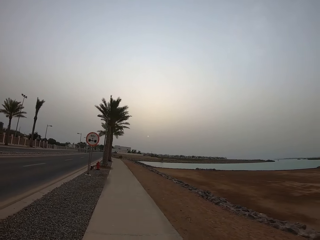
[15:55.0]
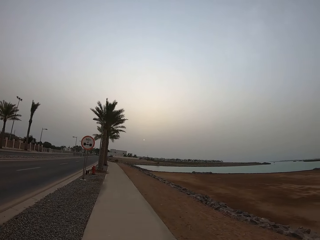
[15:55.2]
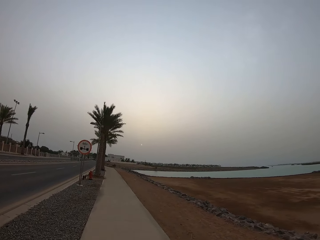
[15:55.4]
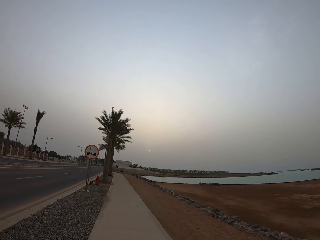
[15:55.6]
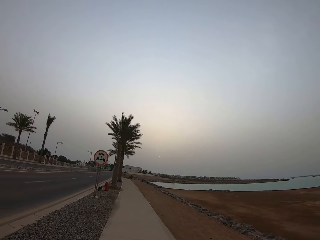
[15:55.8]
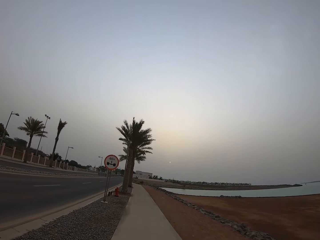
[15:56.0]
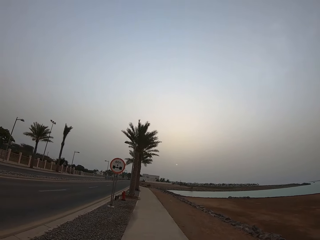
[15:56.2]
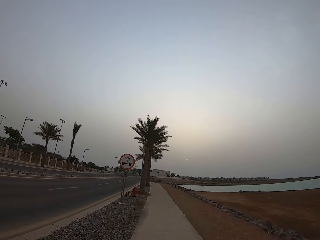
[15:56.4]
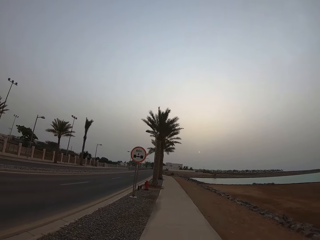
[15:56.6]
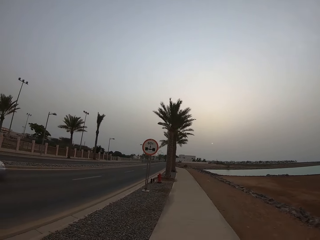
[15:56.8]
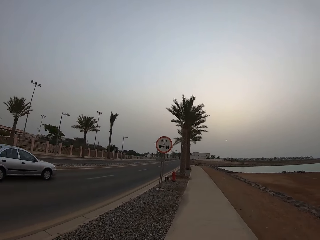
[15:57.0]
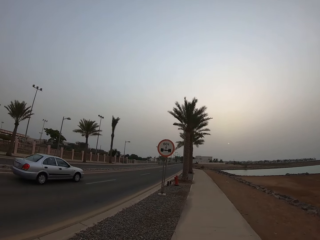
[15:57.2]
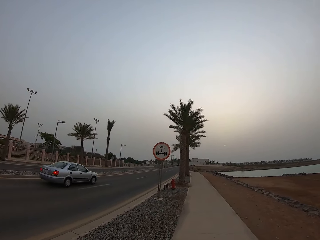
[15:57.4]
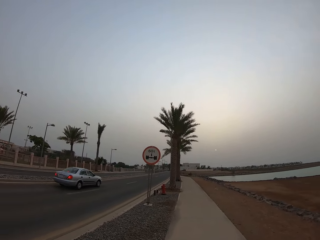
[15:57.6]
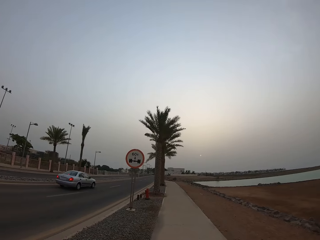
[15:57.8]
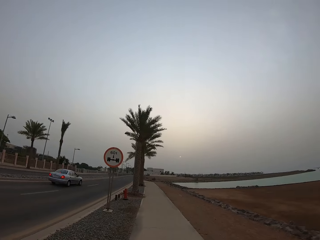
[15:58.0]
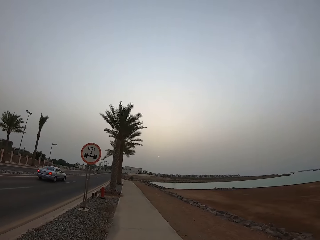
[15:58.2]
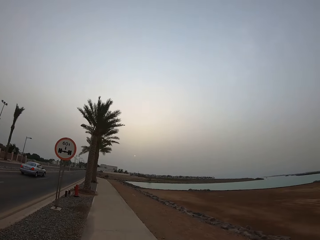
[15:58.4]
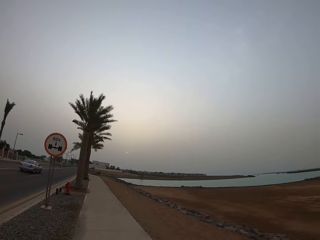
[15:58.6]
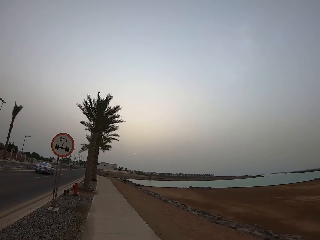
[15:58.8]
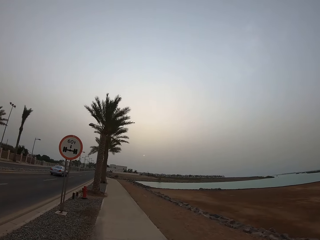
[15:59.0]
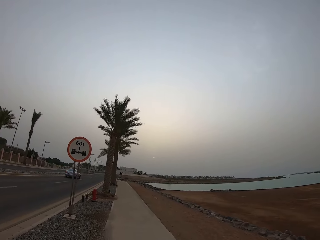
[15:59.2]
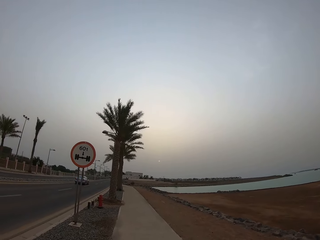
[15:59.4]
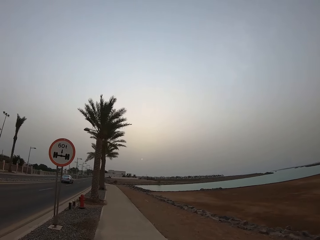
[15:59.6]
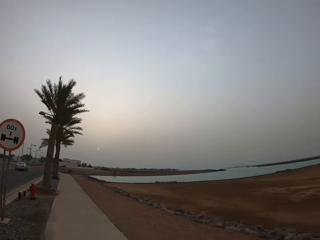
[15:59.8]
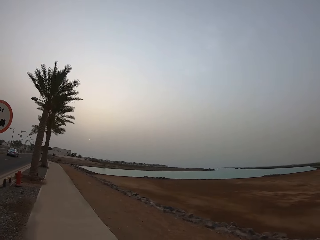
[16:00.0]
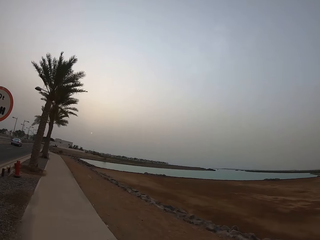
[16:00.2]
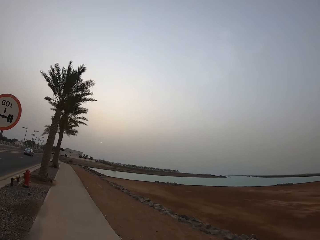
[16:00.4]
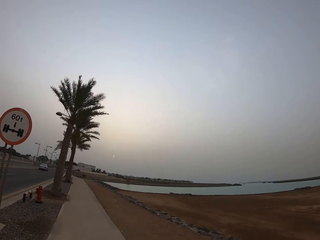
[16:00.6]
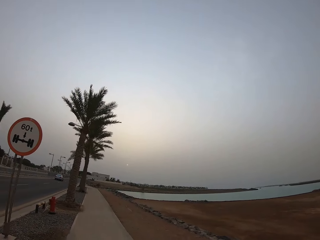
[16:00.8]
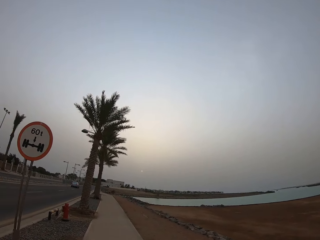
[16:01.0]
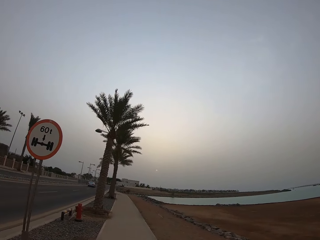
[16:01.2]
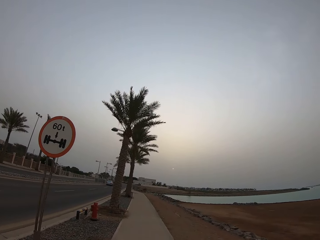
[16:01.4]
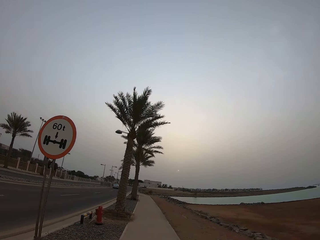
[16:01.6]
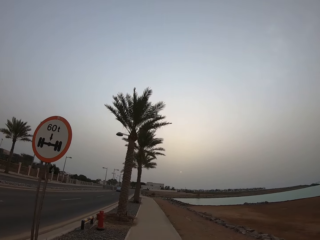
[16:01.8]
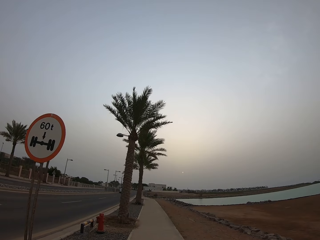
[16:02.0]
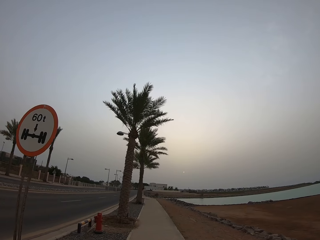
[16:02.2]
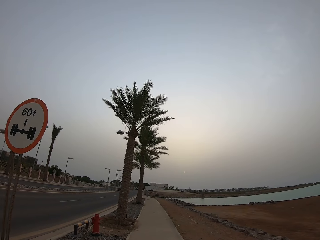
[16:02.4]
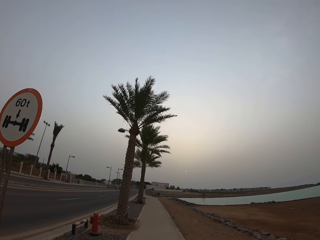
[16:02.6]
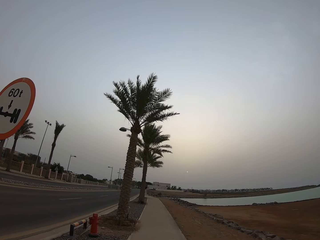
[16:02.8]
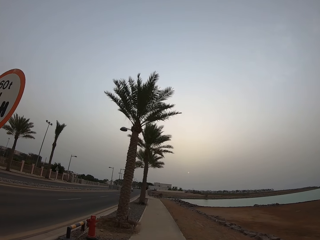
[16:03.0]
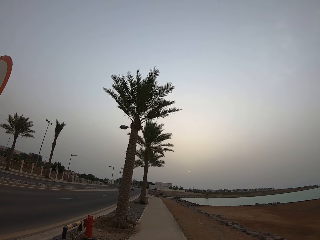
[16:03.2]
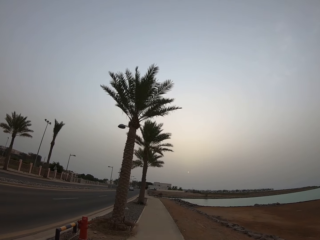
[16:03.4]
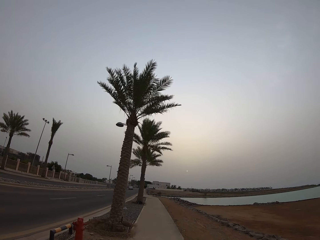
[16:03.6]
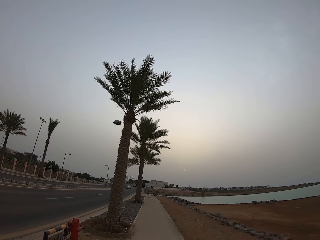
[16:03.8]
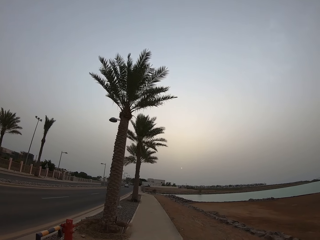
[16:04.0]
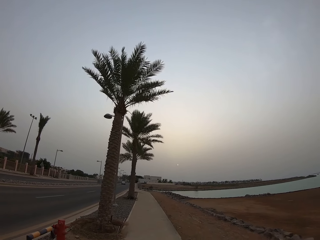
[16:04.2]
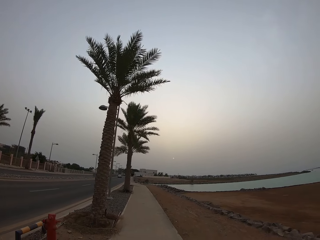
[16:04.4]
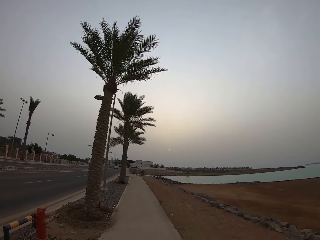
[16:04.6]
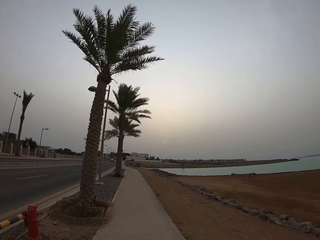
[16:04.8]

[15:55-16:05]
The camera wearer looks at the traffic sign.

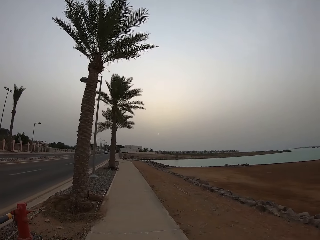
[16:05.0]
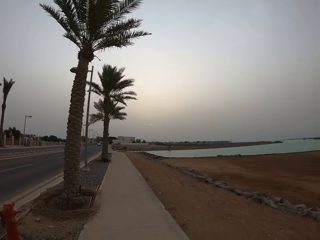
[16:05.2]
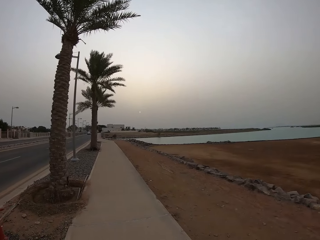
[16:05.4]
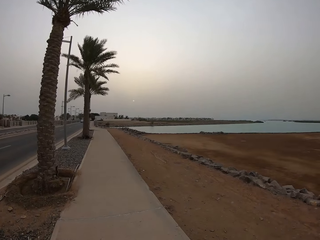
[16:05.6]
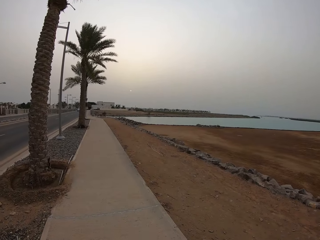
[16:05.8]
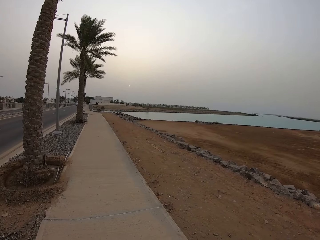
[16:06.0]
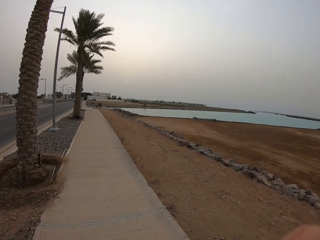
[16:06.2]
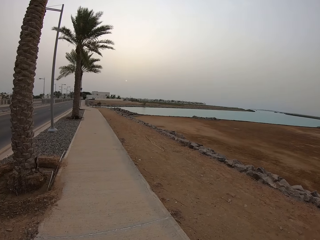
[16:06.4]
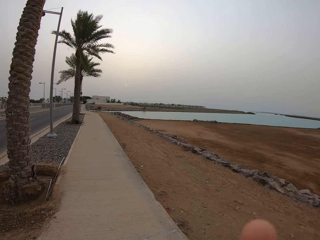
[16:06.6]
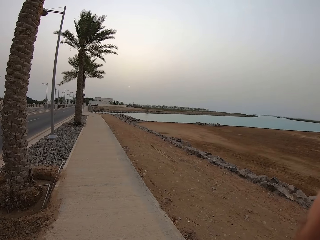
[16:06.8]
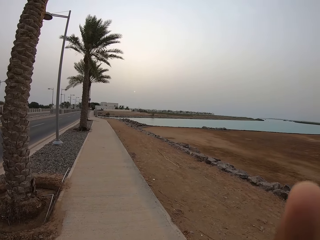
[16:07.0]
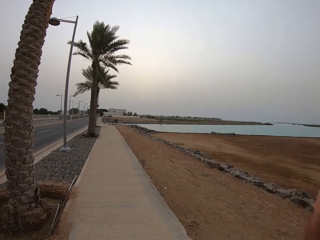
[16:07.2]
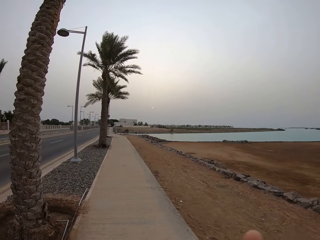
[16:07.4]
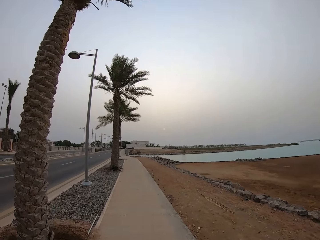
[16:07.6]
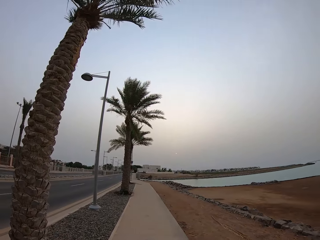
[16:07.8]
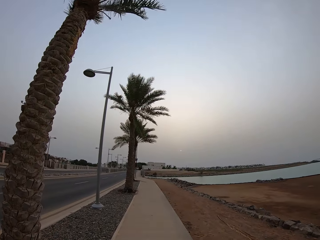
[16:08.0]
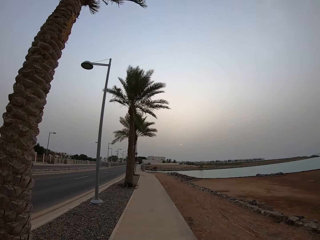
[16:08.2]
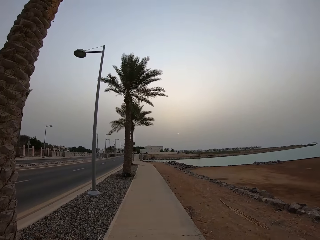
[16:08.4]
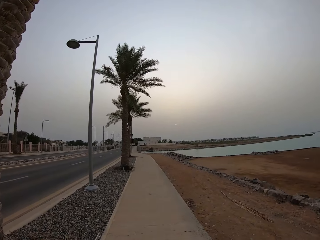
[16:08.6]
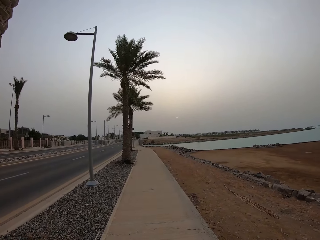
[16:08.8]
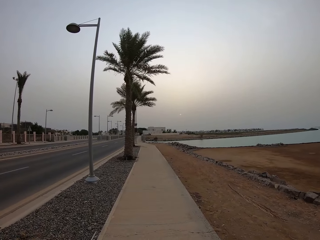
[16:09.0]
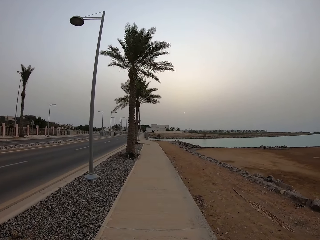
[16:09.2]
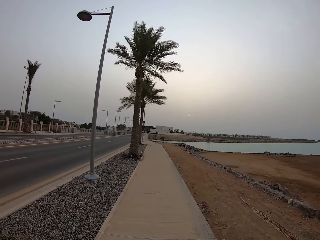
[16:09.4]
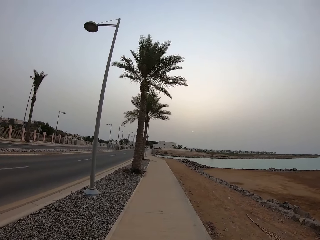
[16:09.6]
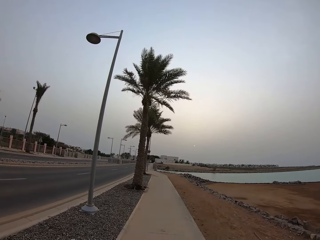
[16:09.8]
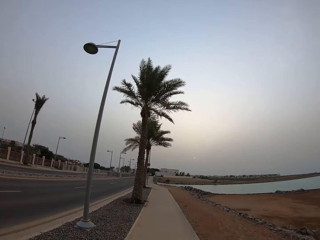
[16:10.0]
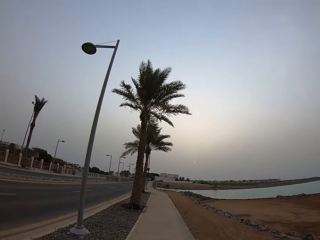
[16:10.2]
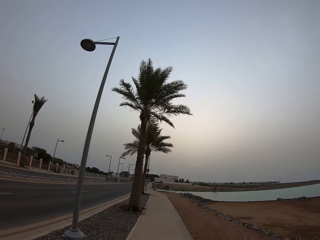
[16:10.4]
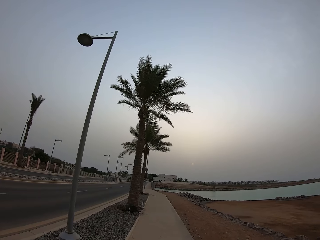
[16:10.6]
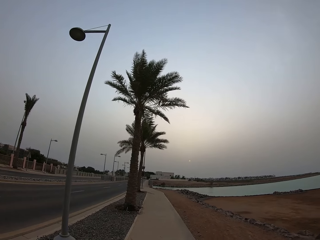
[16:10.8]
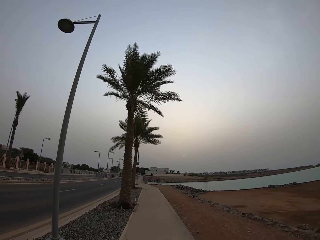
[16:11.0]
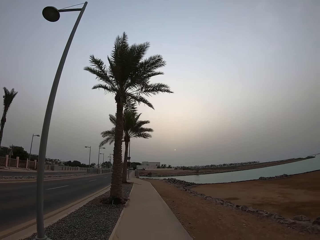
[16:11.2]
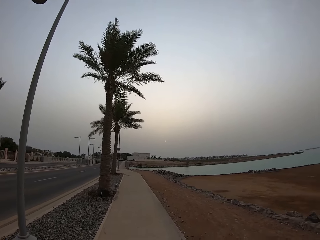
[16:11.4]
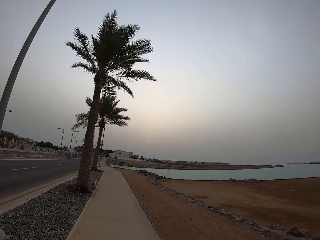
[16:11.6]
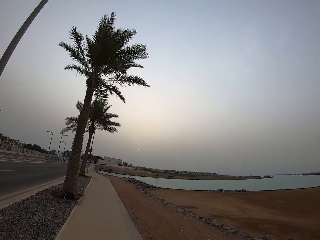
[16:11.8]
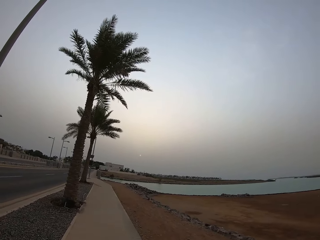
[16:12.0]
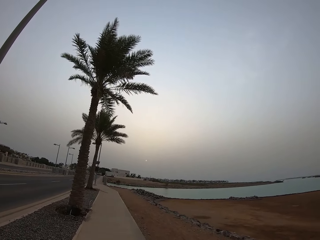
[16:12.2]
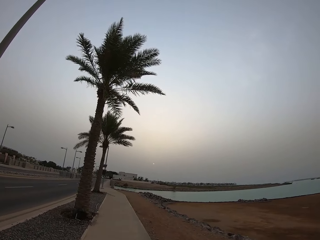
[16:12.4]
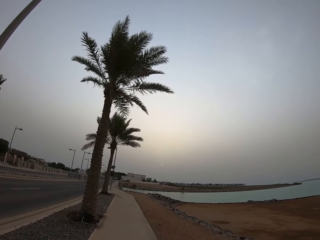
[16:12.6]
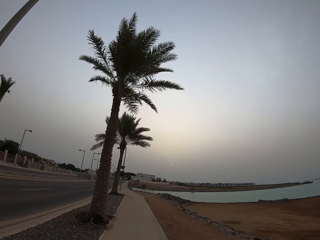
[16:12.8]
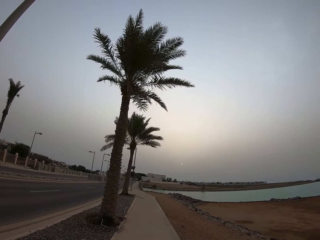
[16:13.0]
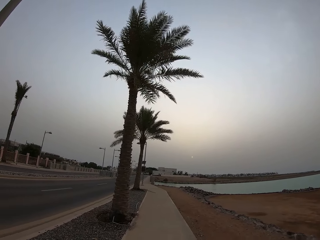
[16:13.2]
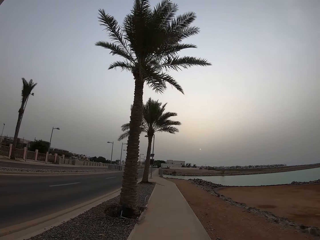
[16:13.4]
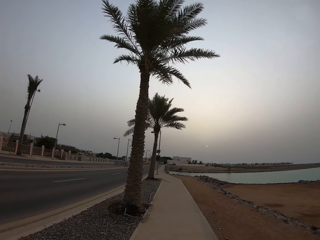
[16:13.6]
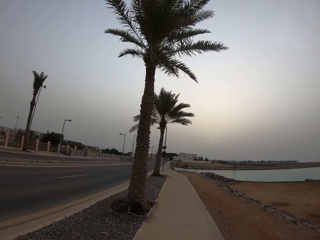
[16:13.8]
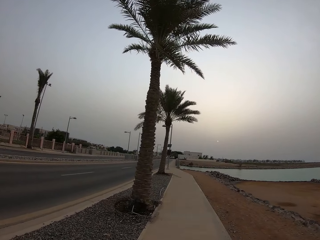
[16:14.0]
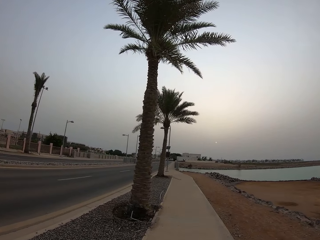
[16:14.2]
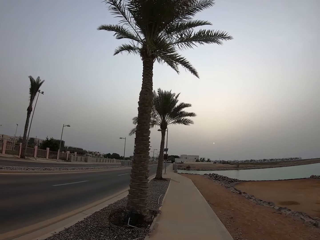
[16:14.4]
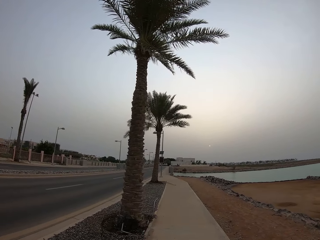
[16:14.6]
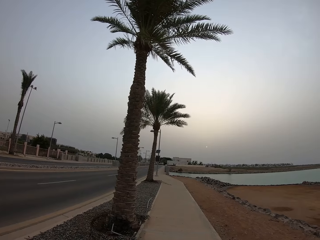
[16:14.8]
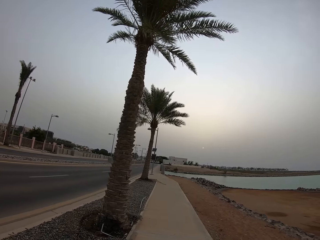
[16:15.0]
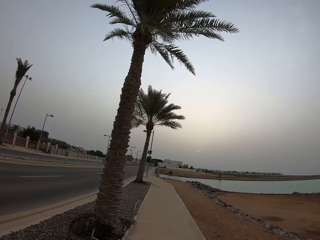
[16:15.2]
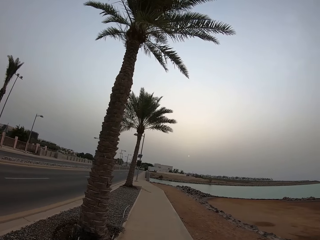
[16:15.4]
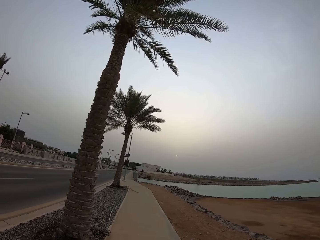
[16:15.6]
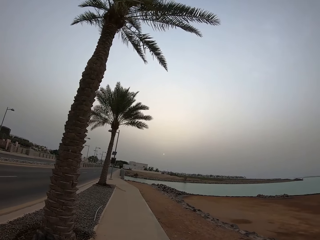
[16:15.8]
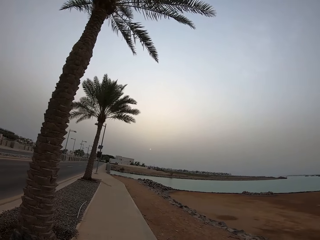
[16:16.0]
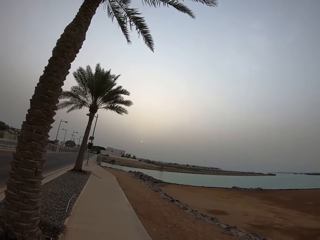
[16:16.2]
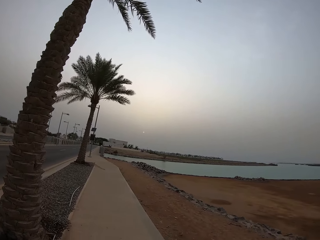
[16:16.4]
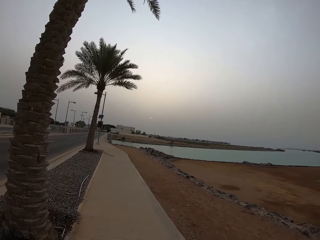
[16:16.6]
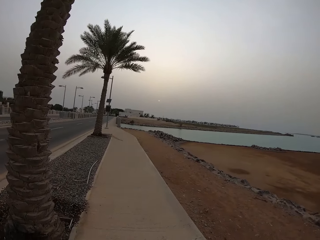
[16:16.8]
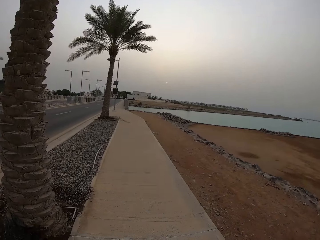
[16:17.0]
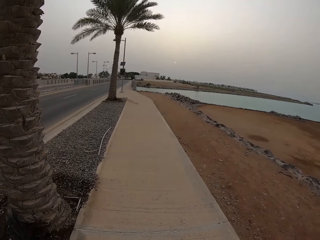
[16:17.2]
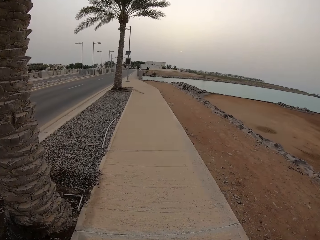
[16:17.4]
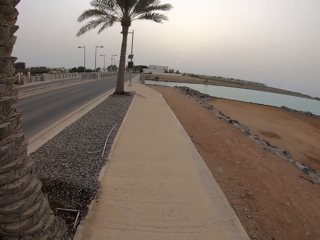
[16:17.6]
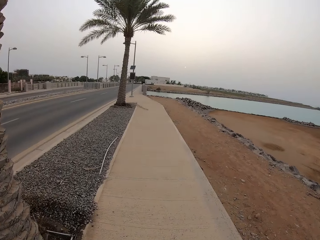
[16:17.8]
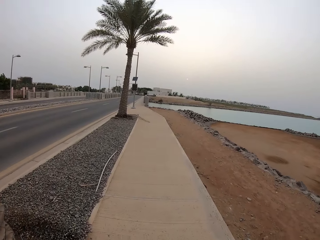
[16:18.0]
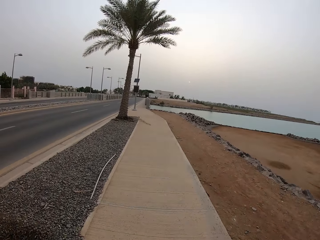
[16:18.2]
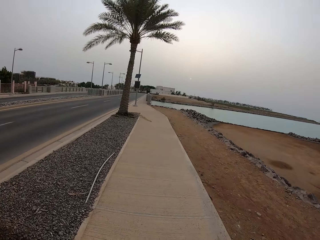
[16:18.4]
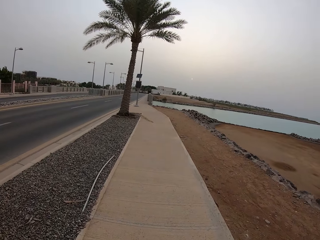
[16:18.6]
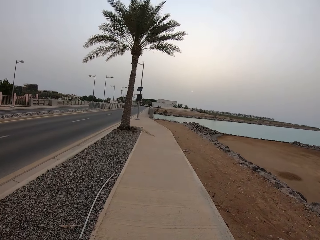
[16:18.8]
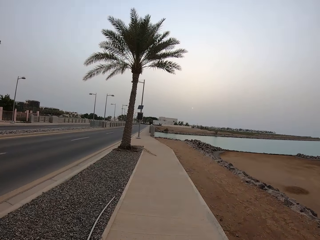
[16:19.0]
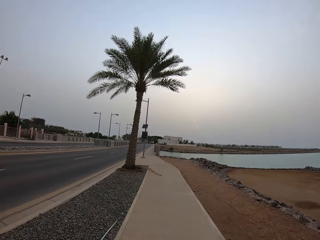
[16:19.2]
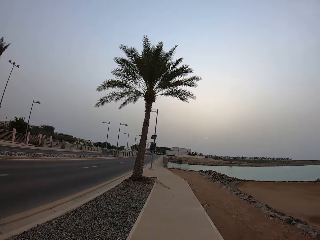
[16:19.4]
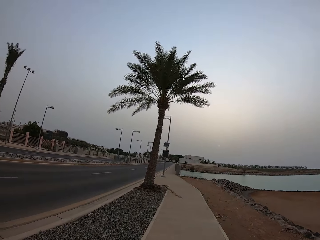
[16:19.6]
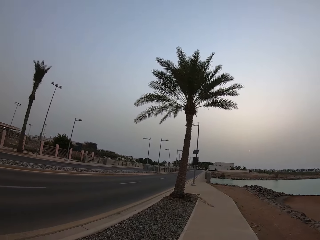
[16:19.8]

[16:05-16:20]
The camera wearer moves a finger. They walk along the sidewalk. They walk on the walkway.
